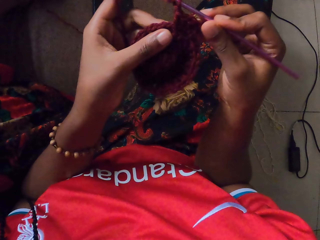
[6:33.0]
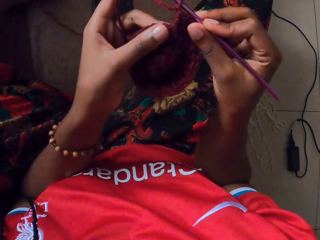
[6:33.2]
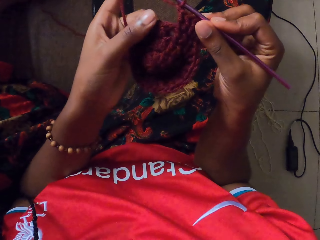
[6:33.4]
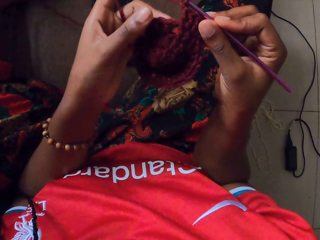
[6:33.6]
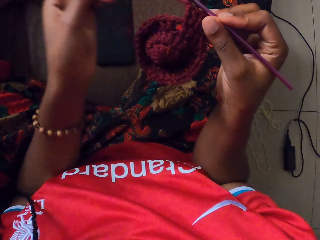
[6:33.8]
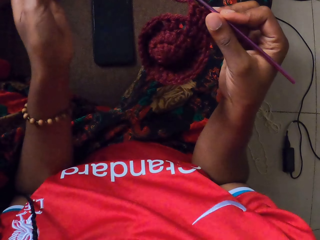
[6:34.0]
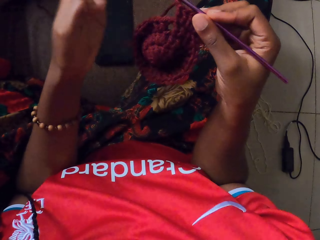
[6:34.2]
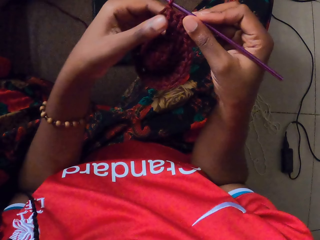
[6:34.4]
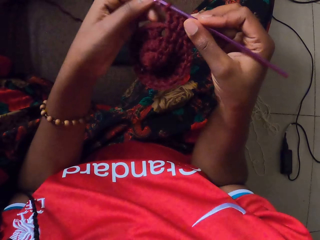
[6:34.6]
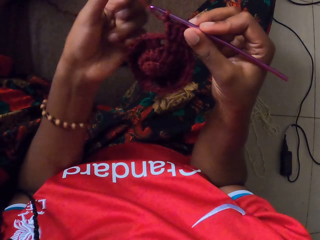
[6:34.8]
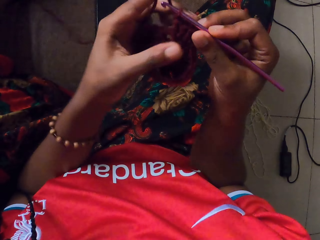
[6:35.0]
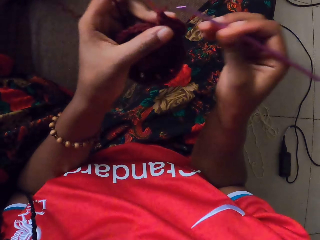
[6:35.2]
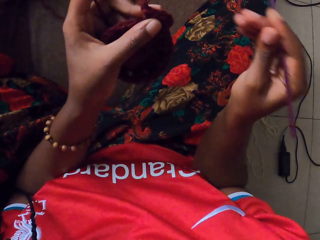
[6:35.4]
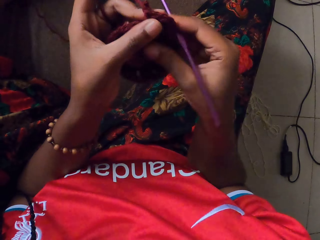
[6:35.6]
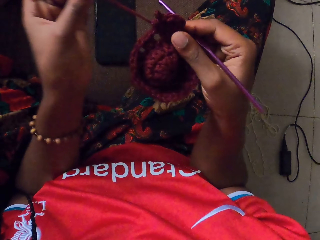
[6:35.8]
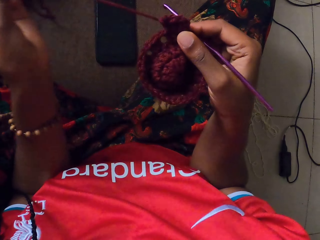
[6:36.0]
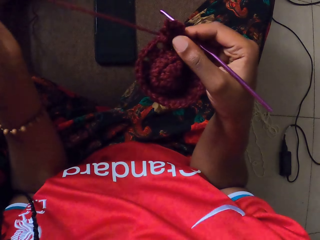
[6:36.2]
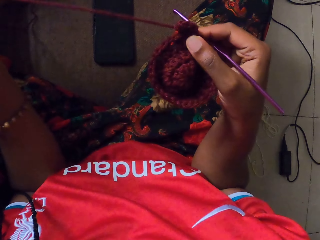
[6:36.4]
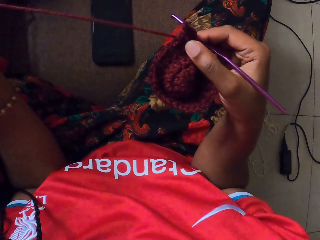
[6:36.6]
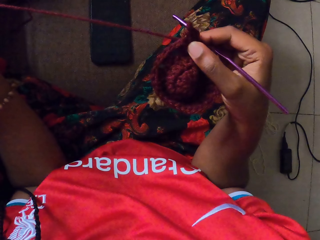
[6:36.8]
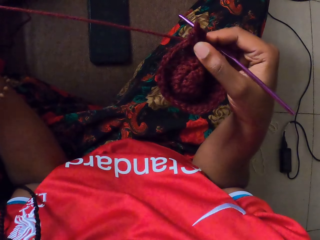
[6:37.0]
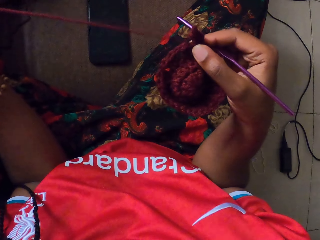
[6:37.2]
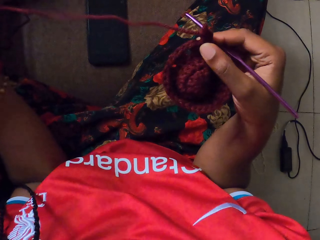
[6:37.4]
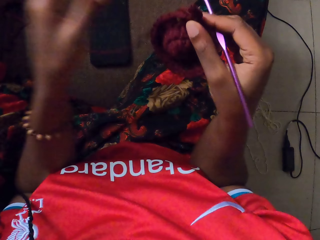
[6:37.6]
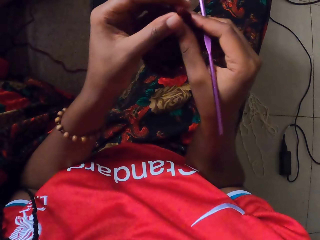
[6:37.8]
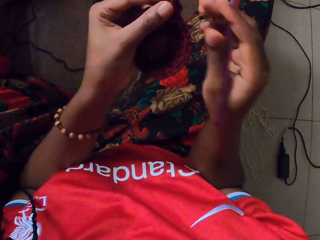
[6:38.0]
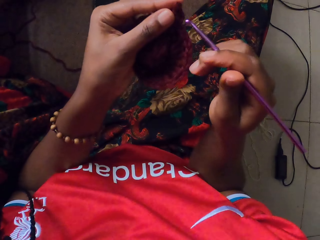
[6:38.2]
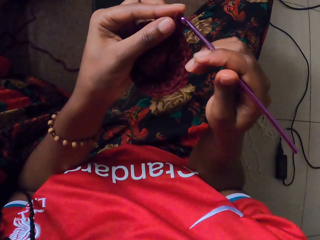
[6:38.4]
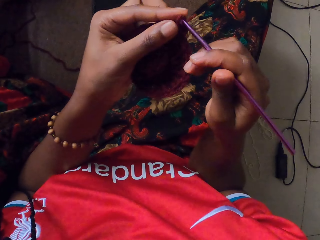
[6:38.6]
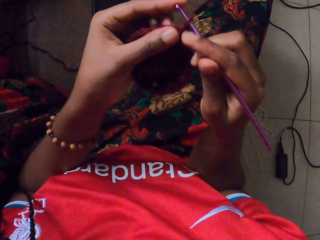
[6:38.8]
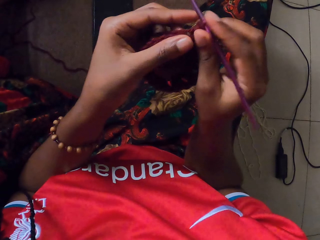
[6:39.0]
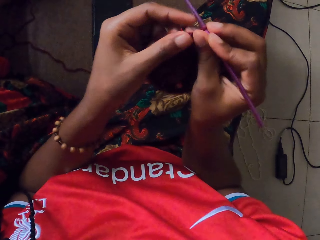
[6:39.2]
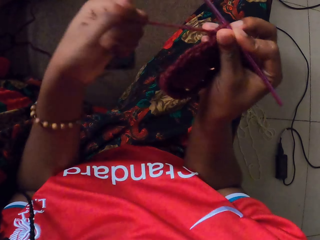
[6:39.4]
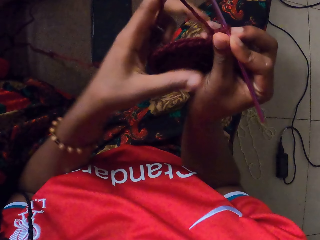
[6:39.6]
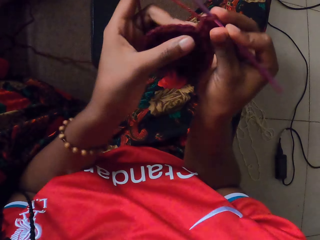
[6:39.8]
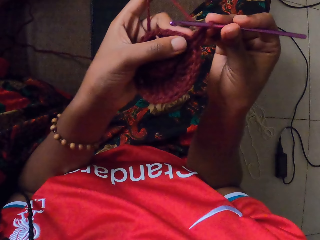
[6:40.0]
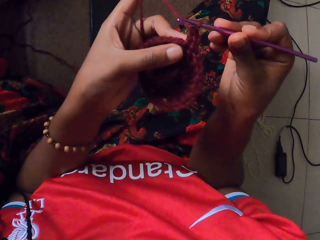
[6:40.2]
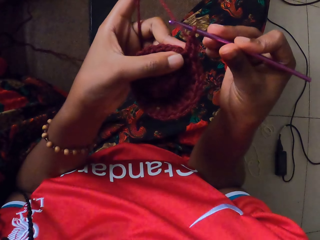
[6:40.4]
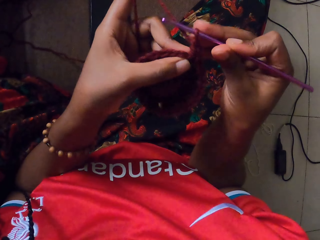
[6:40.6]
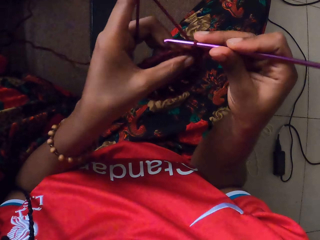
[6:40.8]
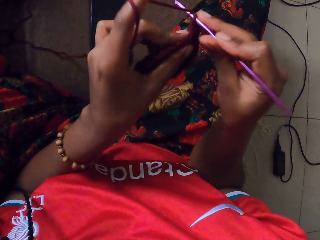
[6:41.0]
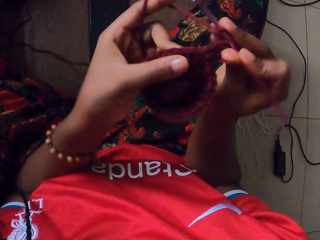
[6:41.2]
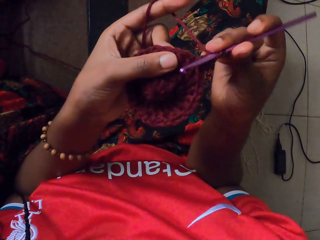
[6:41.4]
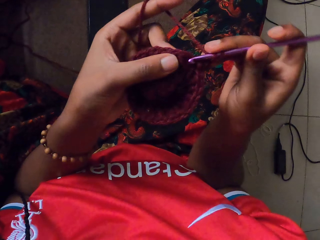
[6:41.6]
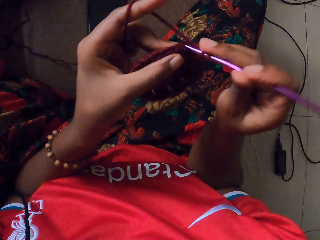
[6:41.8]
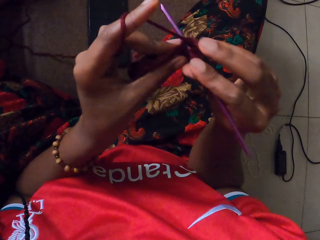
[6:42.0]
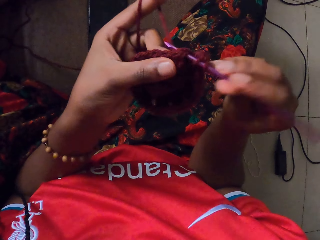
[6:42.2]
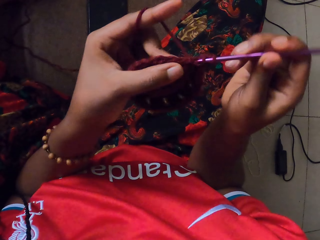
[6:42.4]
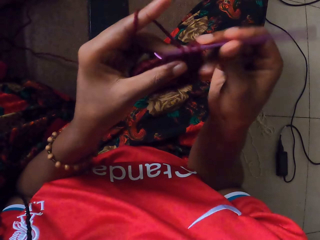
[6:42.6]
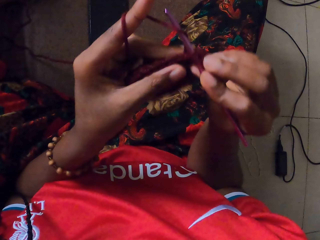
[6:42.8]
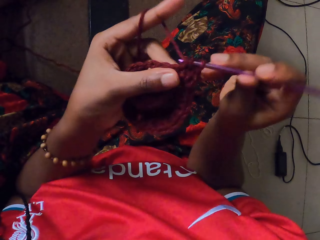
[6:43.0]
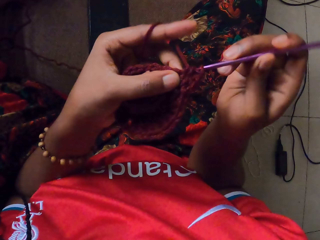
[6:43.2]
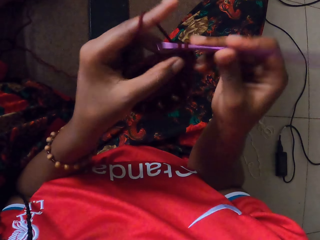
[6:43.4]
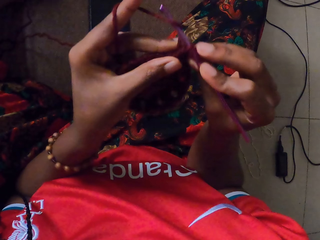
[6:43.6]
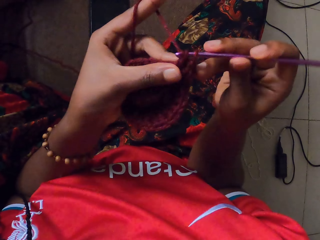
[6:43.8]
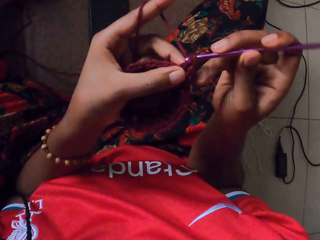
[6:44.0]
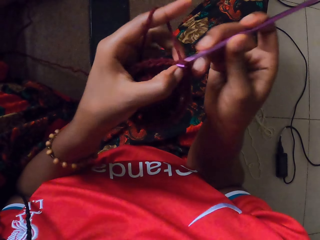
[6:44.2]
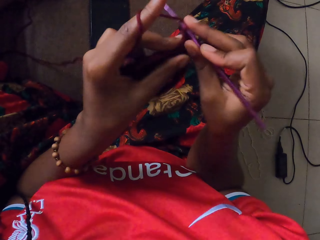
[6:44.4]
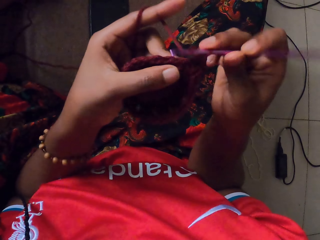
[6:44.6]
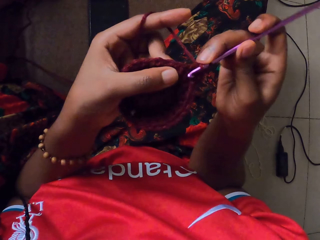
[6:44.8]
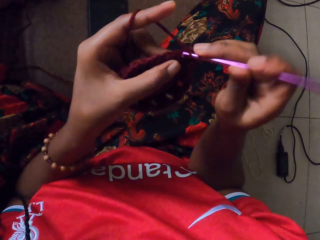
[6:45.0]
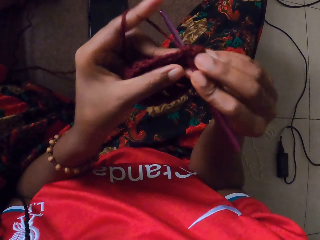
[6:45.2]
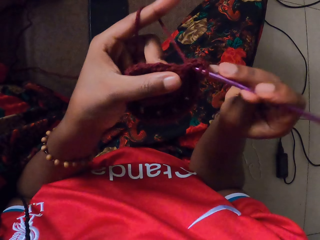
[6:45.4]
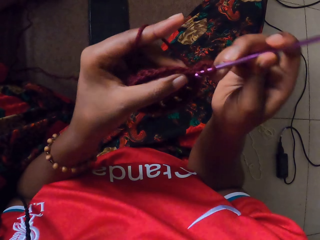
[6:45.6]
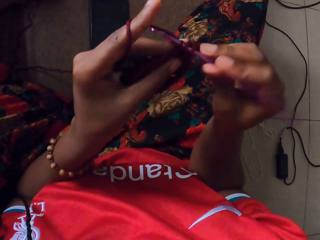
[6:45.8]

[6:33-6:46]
The camera wearer holds the knitted yarn with her right hand. She wraps the yarn around her left hand. She passes the knitted yarn from her right hand to her left hand. She holds the knitted yarn with her right hand. She loosens the knitted yarn with her left hand. She passes the knitted yarn from her right hand to her left hand. She wraps the yarn around her left hand. She knits the yarn in her left hand with the crochet hook in her right hand.

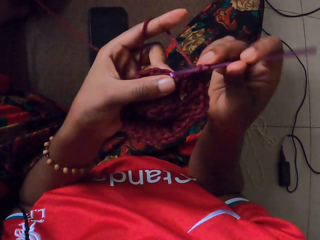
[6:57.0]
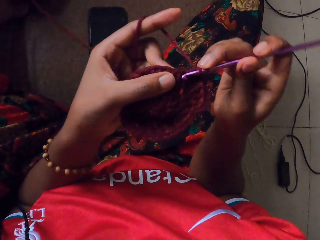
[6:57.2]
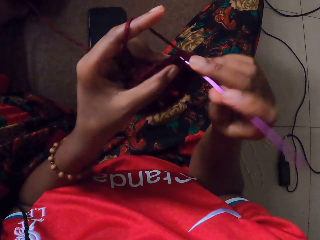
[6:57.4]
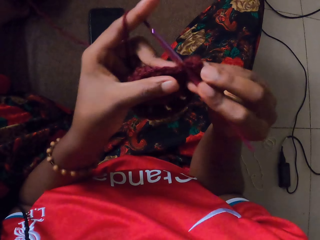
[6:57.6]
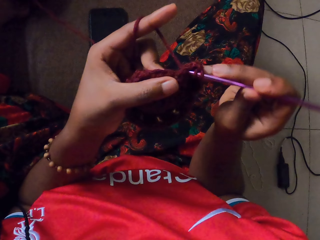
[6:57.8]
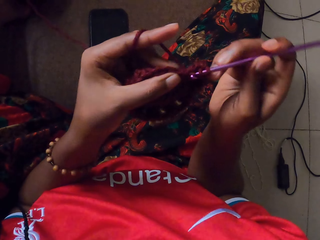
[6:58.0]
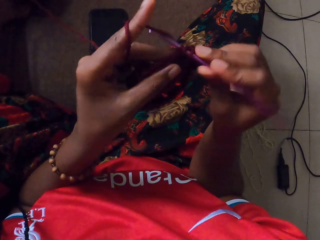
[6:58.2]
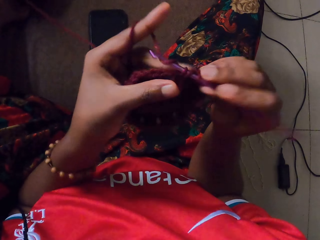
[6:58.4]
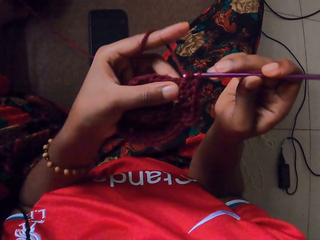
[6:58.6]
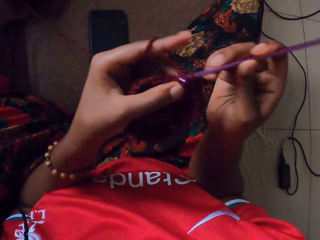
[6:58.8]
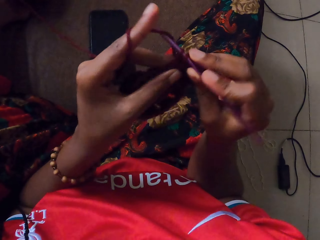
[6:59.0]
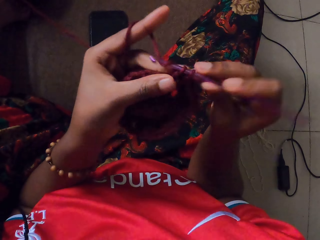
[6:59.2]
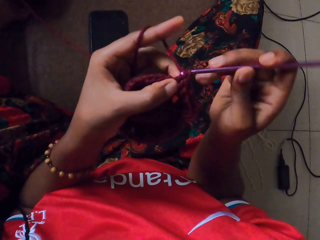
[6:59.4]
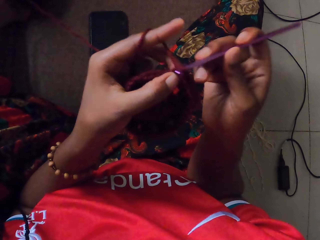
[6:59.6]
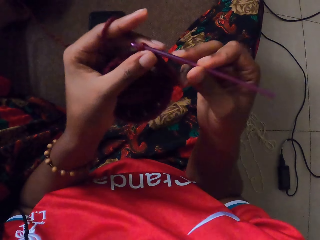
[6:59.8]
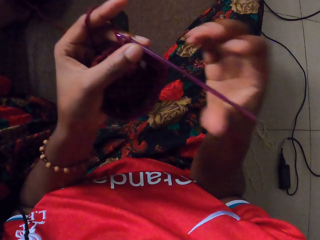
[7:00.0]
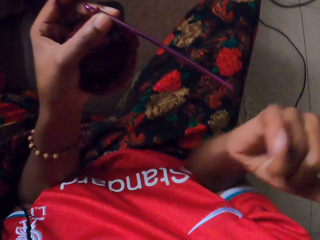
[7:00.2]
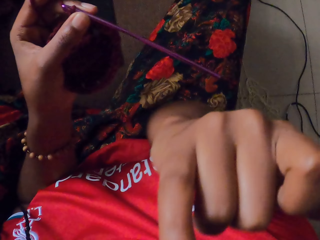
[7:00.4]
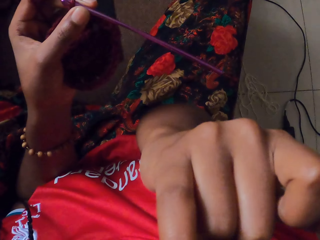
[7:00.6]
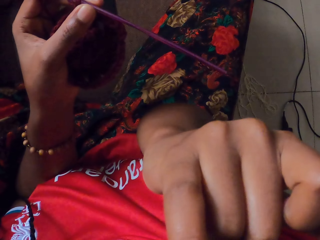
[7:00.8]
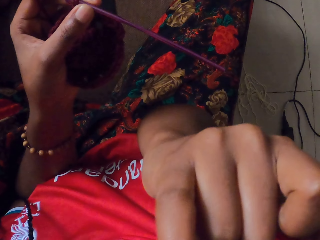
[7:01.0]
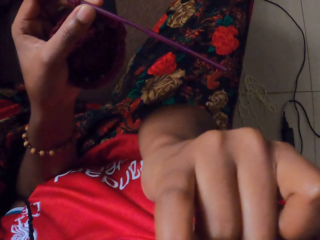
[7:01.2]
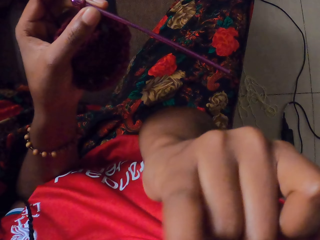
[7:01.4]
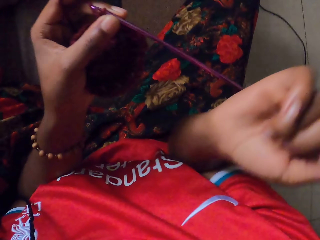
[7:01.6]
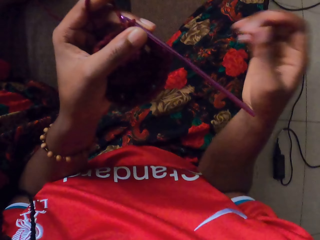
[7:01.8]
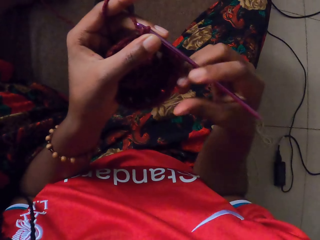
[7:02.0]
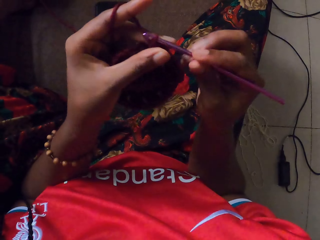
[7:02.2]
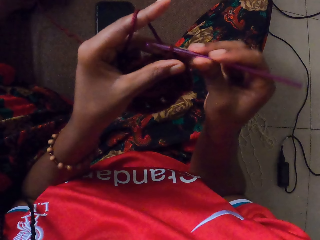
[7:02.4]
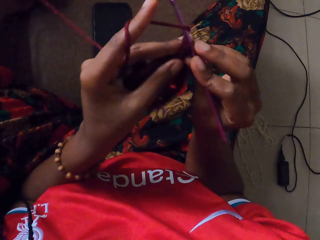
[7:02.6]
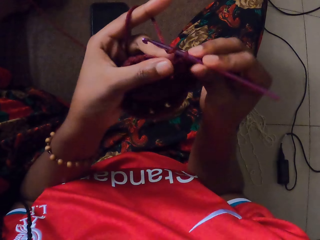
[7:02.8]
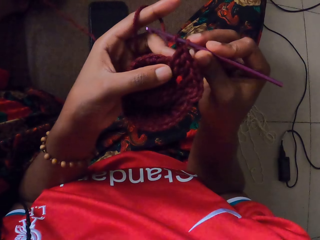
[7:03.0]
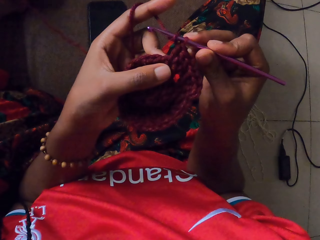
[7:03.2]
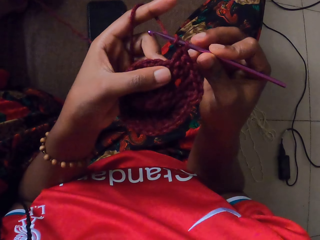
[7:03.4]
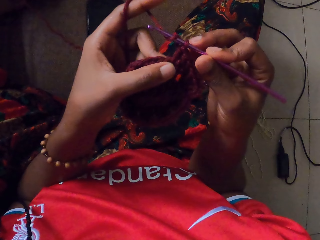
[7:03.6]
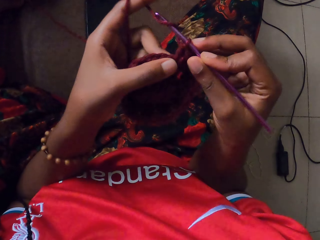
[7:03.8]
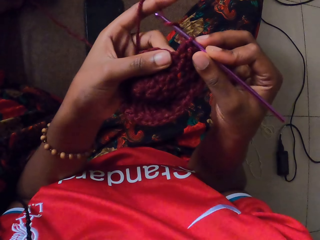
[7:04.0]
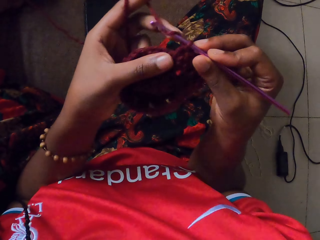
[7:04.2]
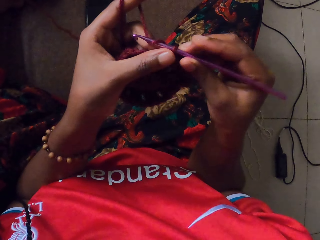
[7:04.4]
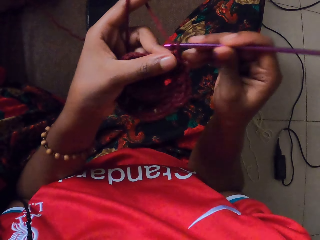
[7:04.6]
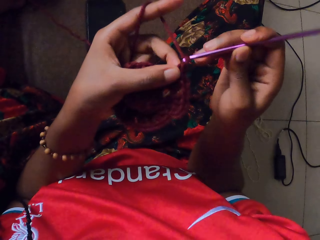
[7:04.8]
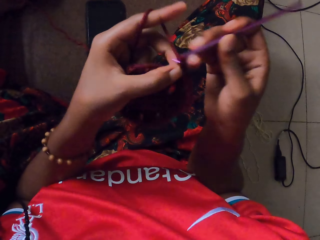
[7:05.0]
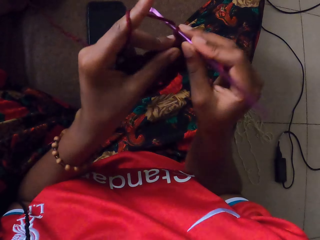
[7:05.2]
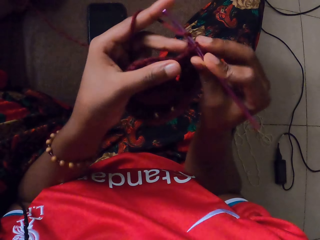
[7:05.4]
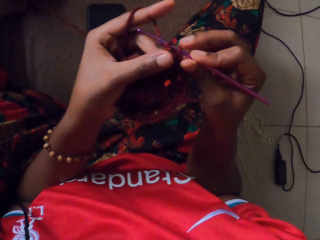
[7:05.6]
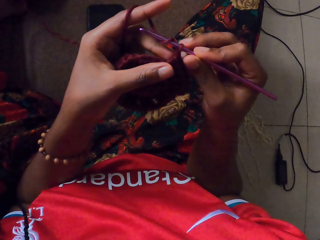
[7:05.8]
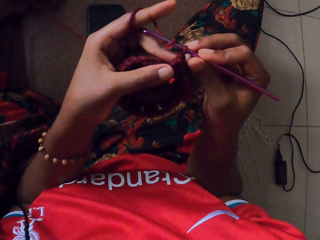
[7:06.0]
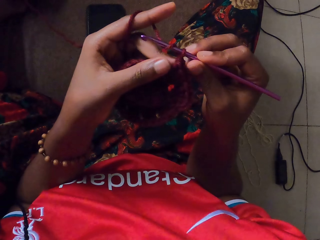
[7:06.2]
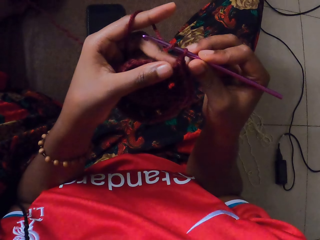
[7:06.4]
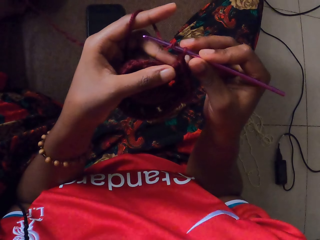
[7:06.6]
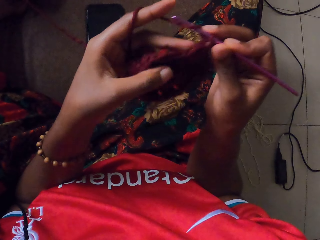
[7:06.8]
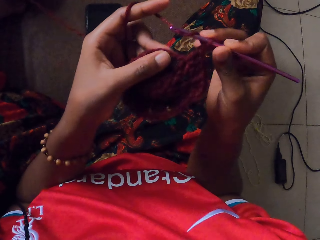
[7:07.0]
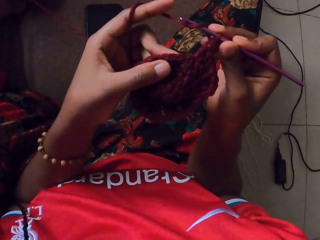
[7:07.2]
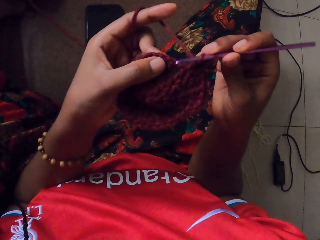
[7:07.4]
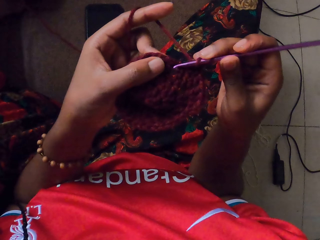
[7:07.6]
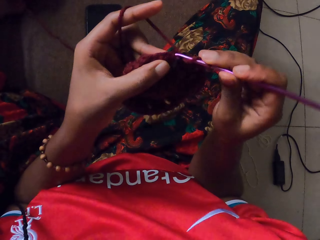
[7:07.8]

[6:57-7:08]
The camera wearer holds the knitted yarn and the crochet hook in her left hand. She touches her face with her right hand. She takes the crochet hook from her left hand with her right hand.
